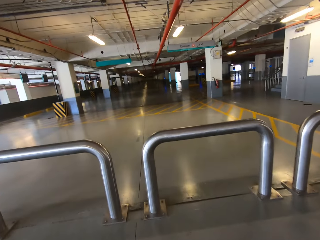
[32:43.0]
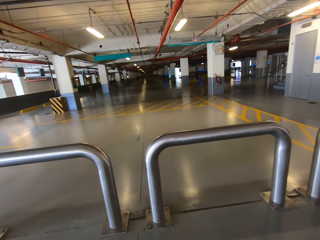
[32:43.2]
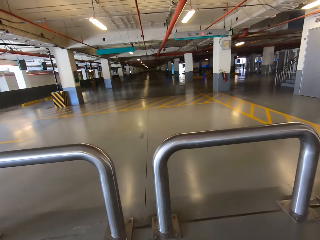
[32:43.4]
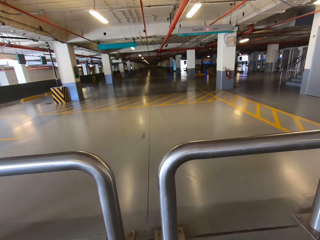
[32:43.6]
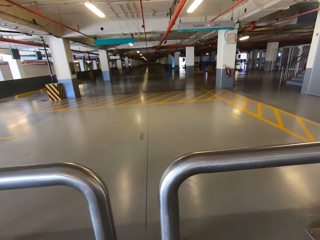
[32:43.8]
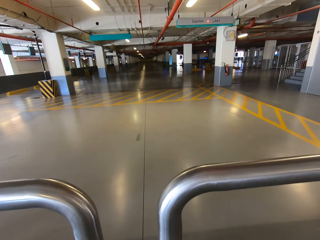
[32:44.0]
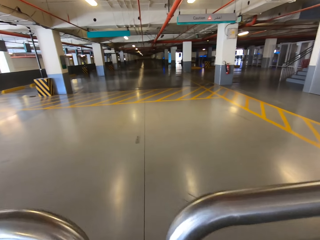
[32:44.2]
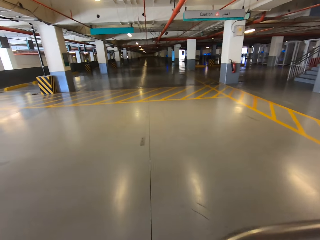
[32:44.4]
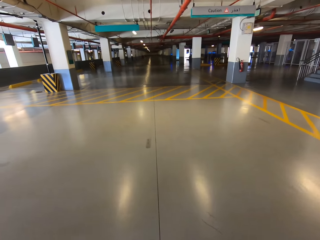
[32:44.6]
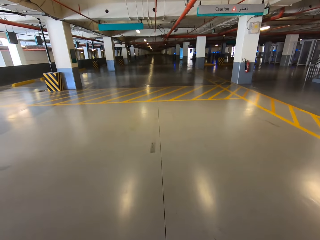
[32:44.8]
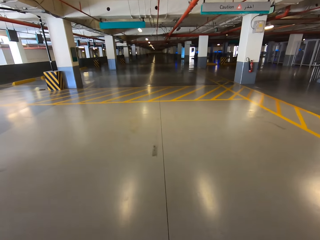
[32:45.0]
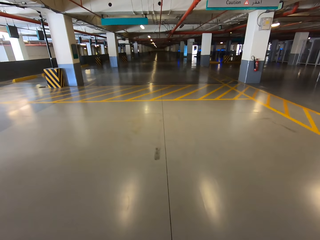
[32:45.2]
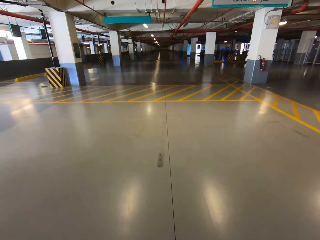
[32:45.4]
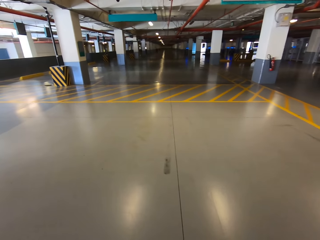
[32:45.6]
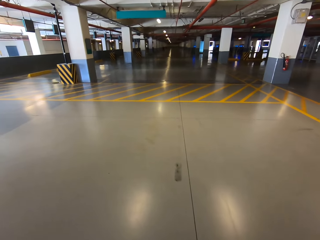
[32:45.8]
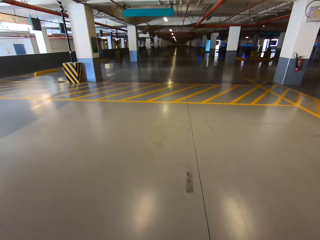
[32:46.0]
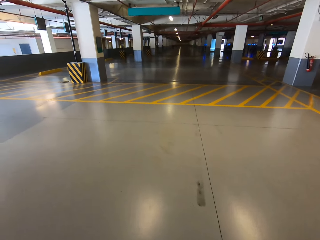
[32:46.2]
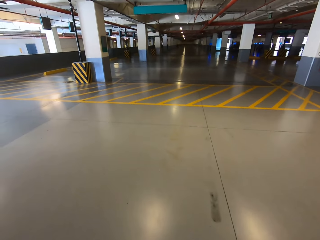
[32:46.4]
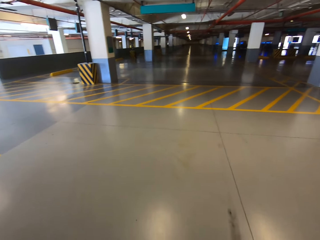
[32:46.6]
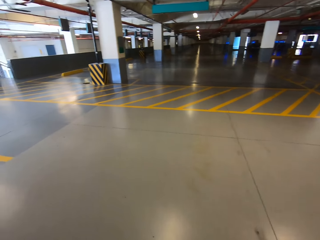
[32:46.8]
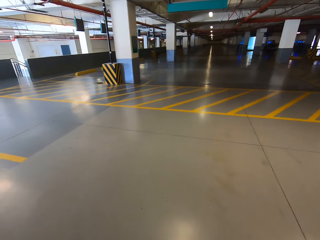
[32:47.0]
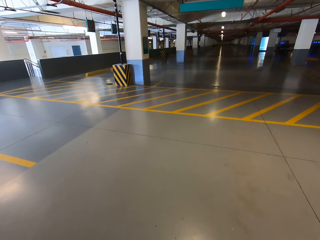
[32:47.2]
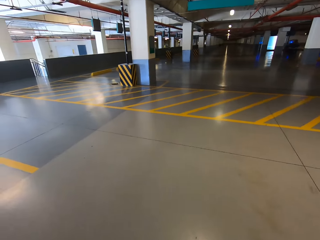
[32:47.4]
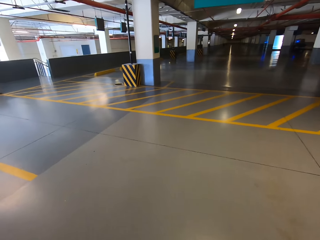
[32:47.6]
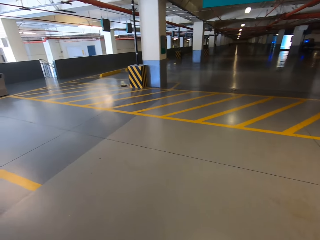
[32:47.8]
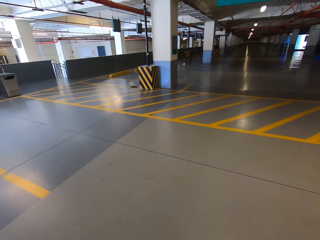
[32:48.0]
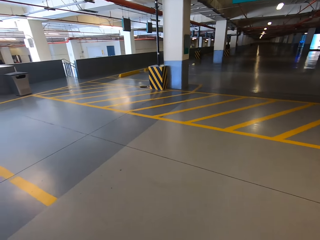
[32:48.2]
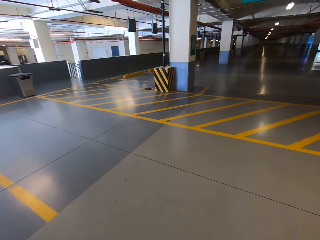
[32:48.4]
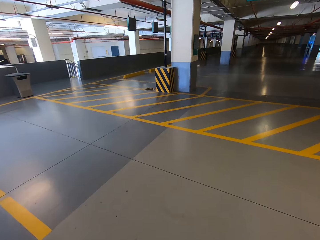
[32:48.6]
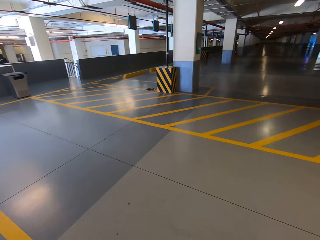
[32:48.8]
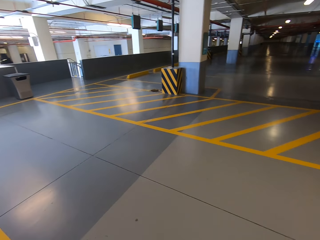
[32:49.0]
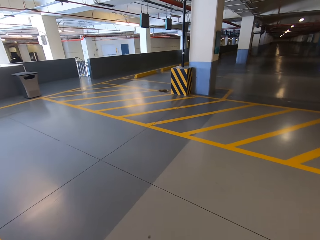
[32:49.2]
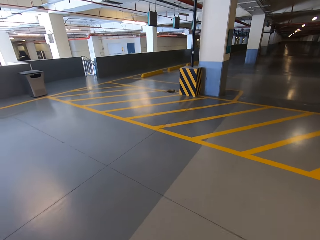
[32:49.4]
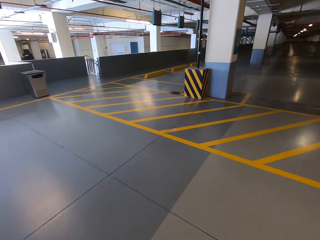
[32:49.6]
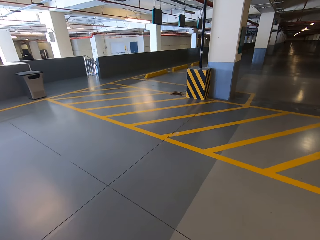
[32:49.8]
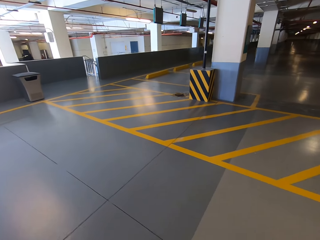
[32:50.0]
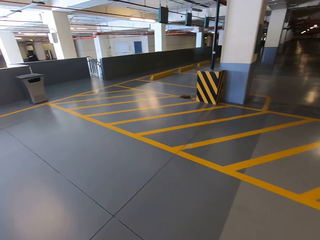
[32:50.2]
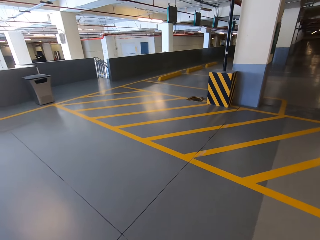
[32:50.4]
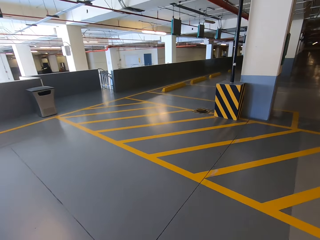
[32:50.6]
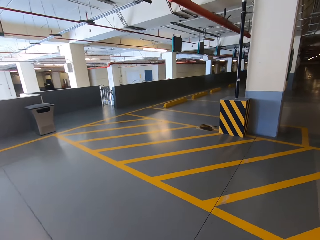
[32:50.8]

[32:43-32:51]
The camera wearer walks past the metal barriers. They climb down the stairs.

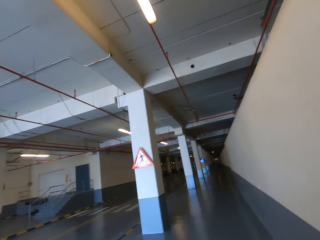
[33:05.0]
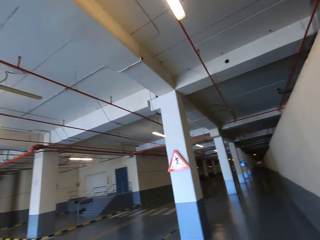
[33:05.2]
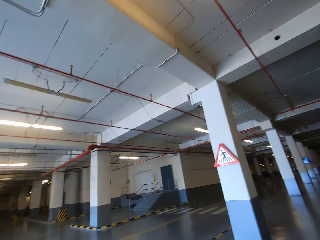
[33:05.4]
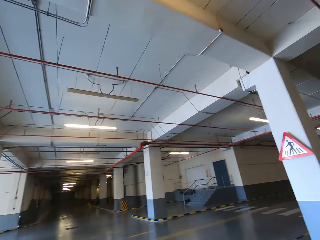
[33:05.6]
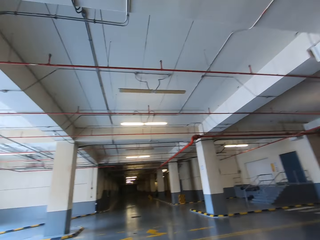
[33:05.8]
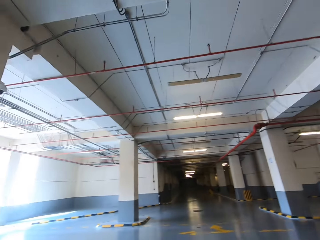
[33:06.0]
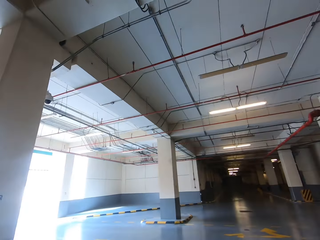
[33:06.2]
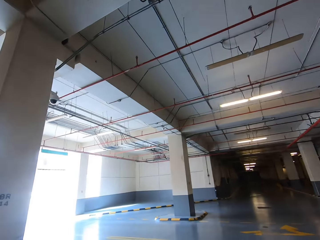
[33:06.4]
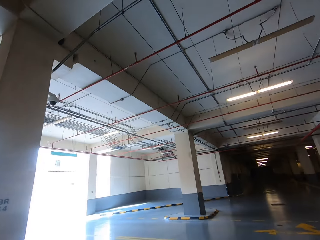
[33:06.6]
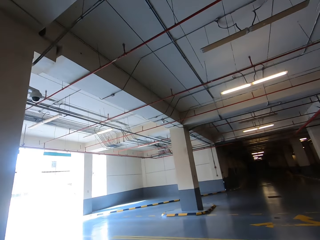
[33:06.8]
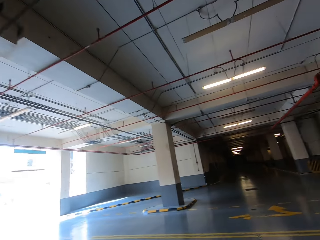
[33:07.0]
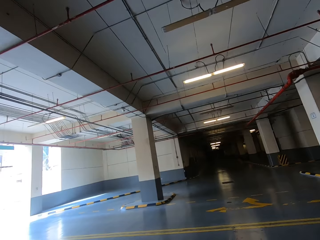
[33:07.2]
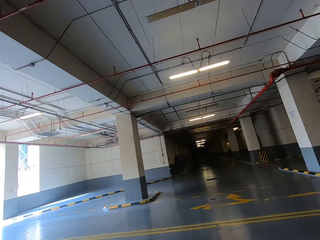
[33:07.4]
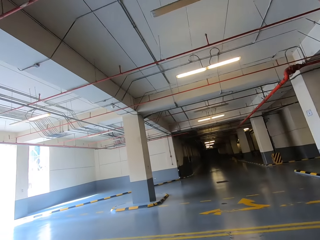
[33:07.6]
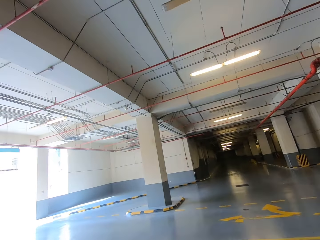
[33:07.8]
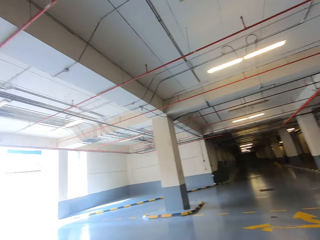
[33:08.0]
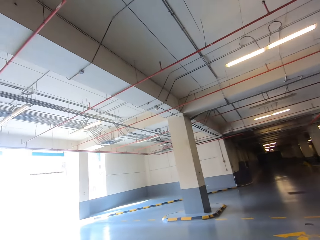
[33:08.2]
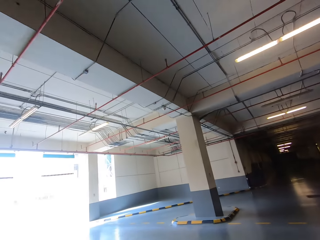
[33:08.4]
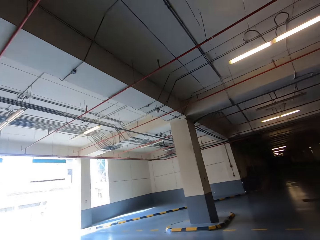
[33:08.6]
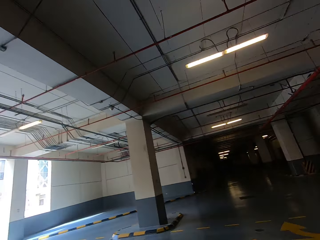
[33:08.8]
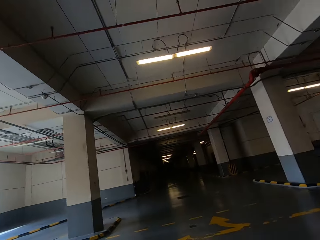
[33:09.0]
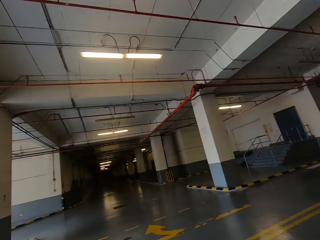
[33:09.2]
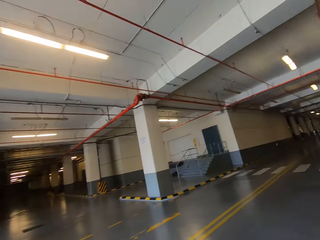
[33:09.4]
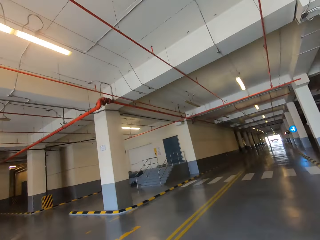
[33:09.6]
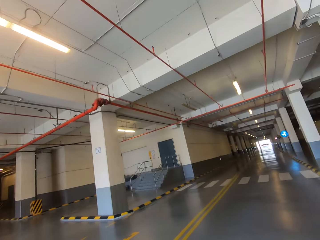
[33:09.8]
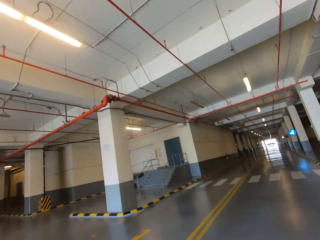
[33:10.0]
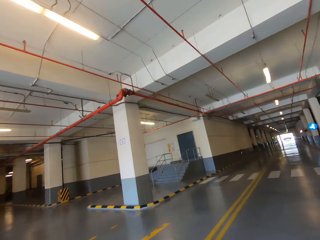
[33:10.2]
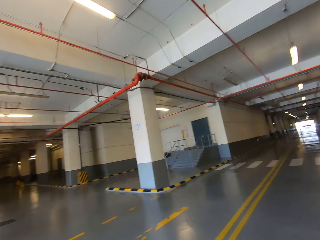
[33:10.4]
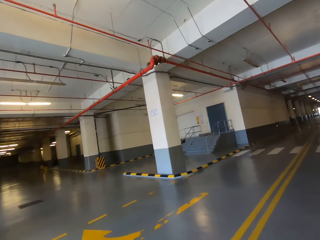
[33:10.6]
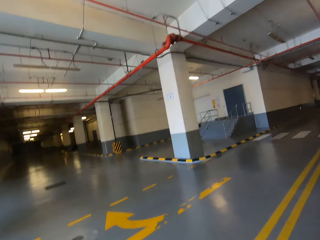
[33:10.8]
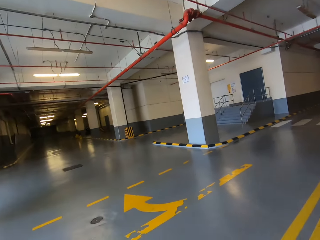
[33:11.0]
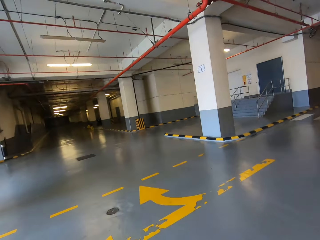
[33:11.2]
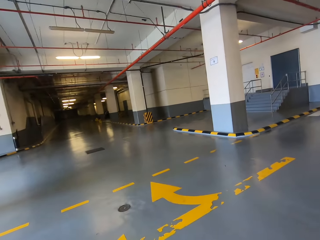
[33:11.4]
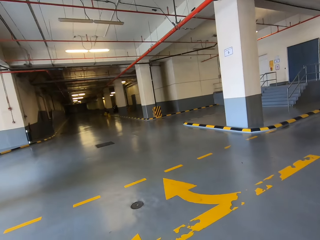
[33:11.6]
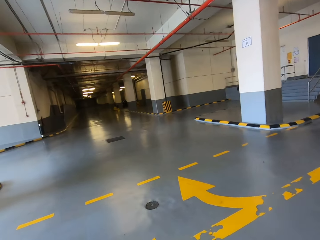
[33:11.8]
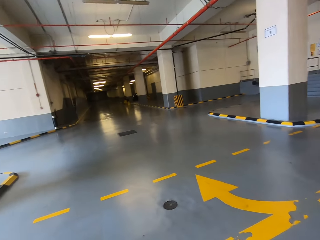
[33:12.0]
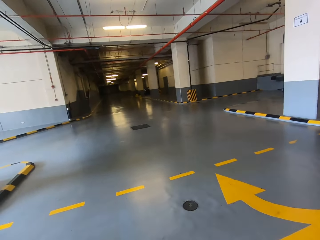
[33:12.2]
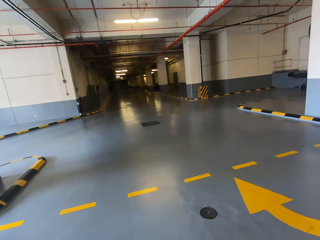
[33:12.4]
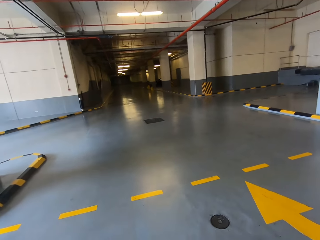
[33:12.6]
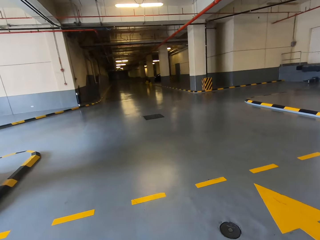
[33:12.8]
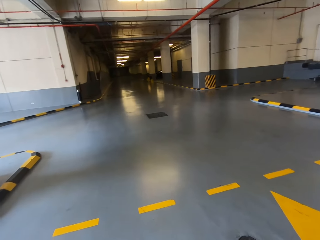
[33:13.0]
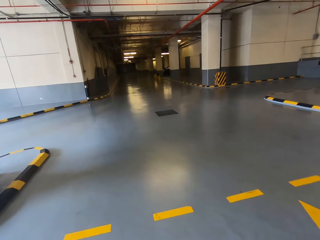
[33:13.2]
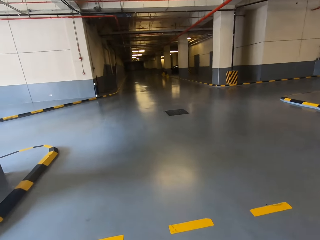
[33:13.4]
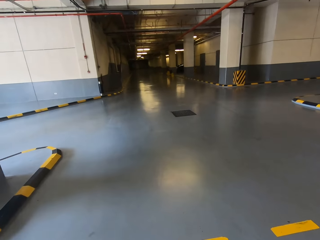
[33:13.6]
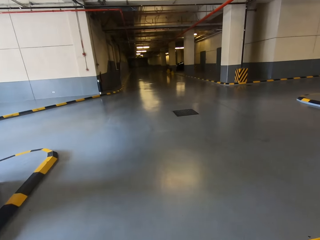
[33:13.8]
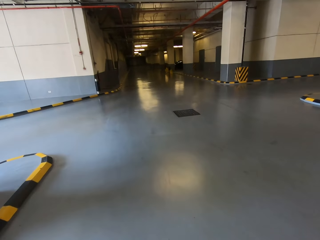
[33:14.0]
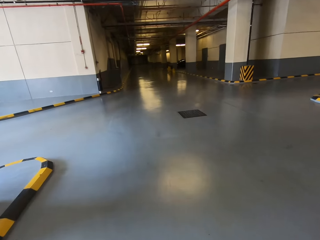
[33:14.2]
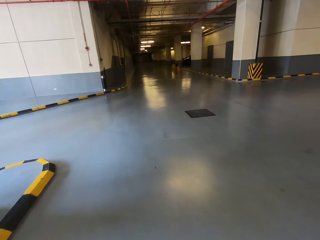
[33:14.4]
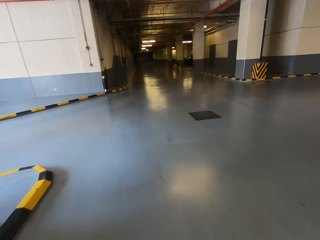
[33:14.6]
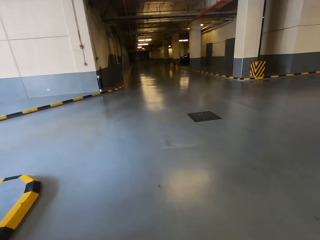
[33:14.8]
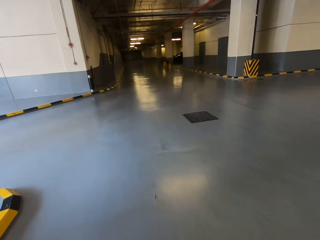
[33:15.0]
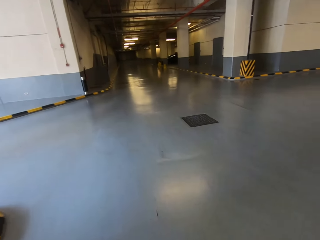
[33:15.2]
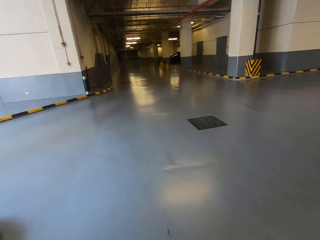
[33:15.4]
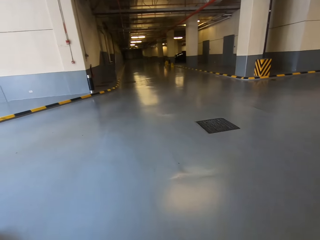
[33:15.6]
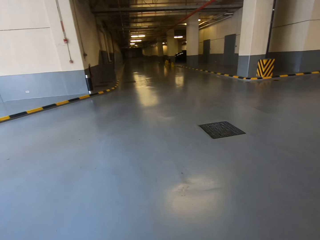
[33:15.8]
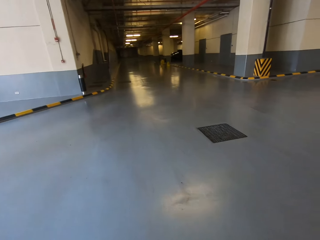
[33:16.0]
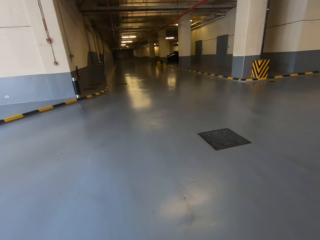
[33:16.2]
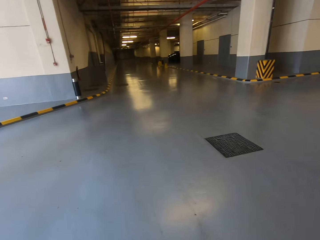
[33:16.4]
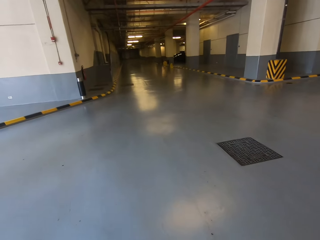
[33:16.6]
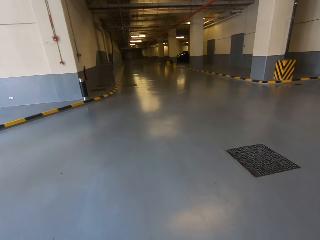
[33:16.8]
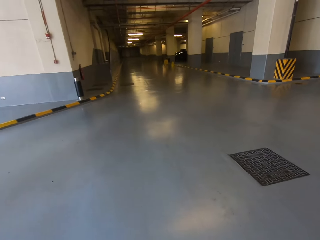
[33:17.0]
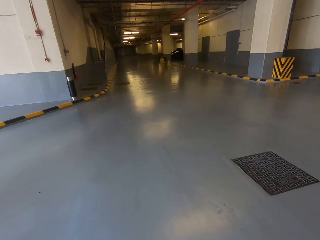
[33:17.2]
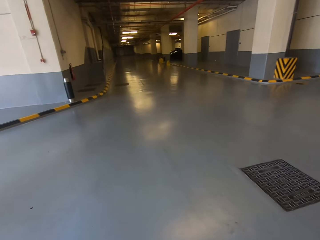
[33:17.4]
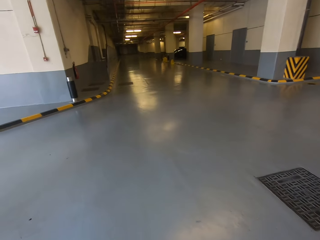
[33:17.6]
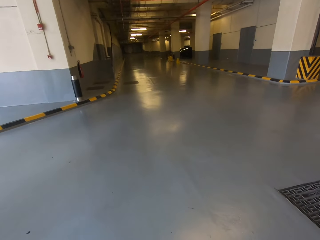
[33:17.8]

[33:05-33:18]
The camera wearer walks in the underground parking space. They look sideways. They walk in the underground parking space.
